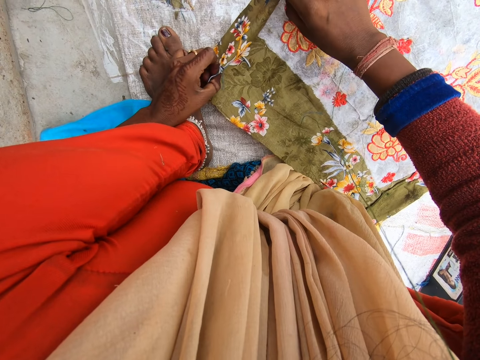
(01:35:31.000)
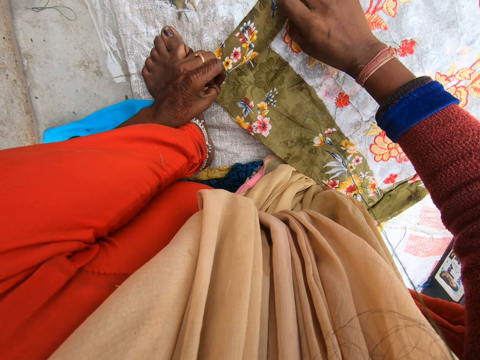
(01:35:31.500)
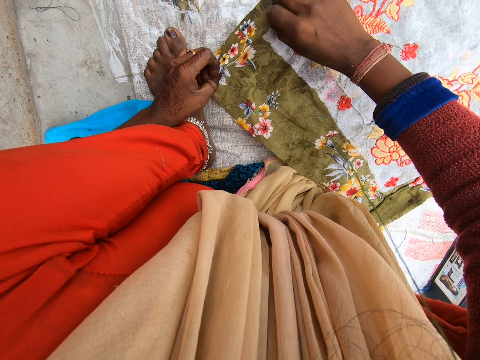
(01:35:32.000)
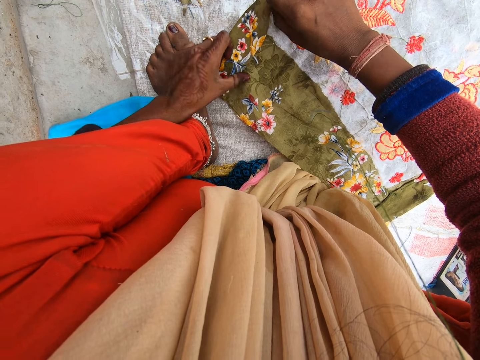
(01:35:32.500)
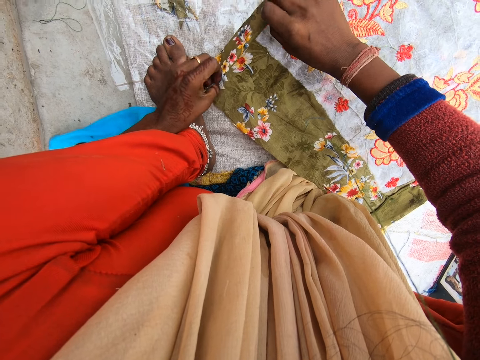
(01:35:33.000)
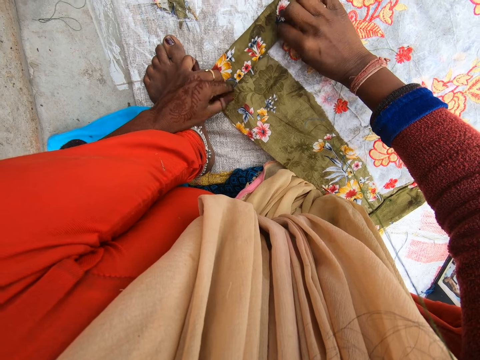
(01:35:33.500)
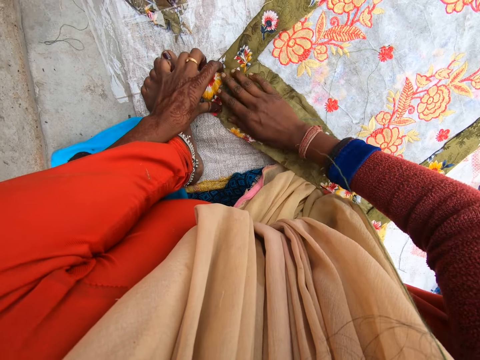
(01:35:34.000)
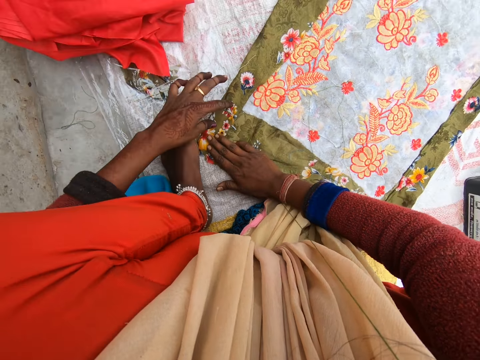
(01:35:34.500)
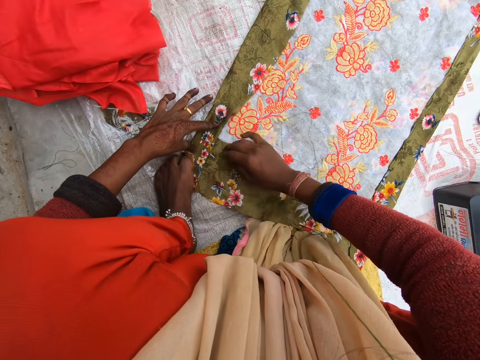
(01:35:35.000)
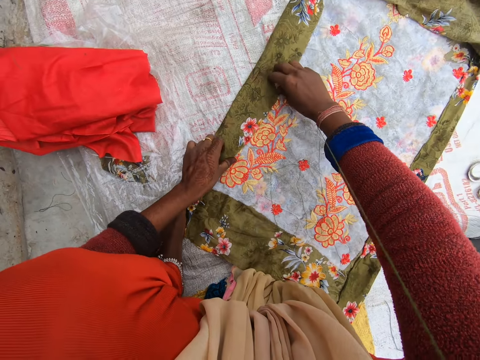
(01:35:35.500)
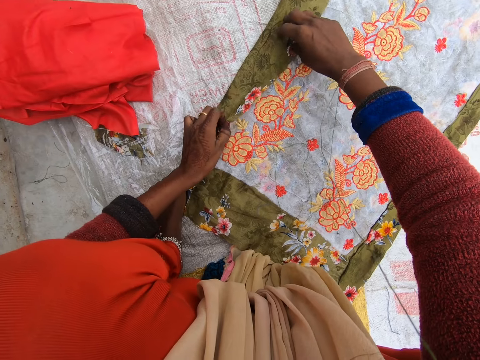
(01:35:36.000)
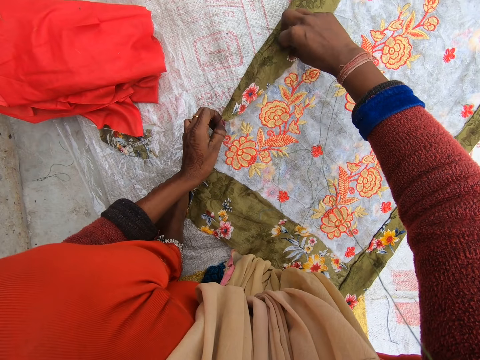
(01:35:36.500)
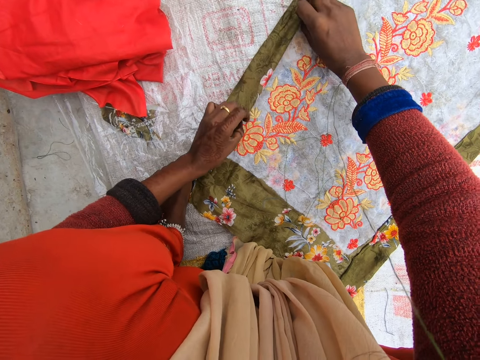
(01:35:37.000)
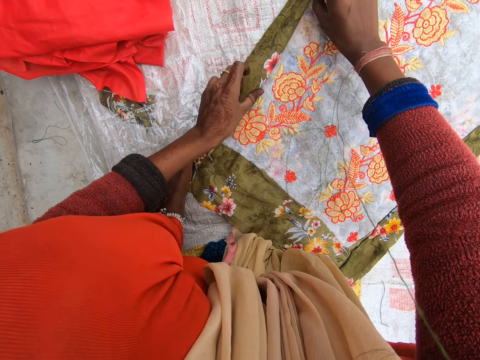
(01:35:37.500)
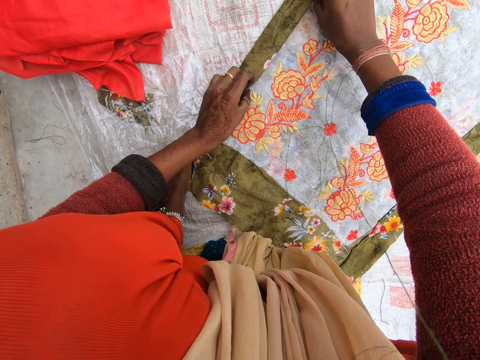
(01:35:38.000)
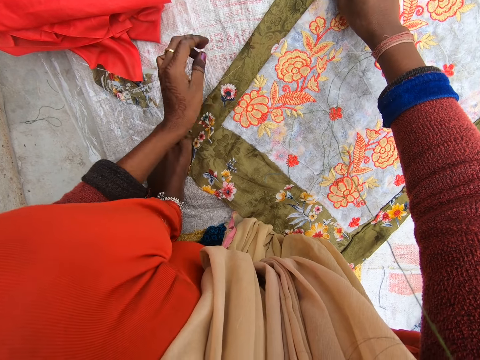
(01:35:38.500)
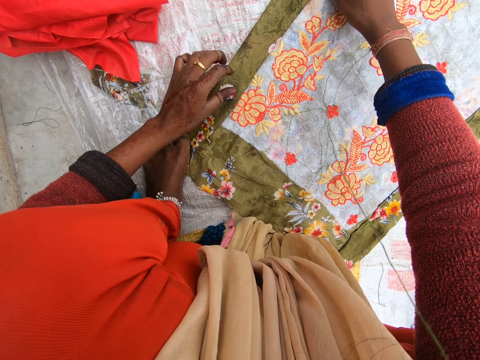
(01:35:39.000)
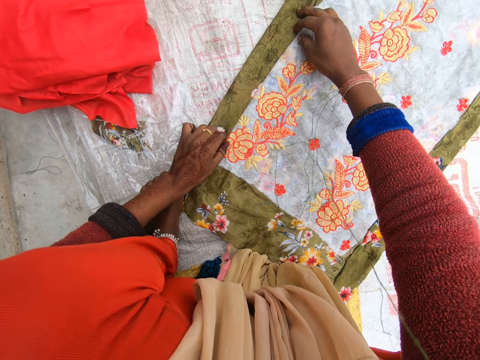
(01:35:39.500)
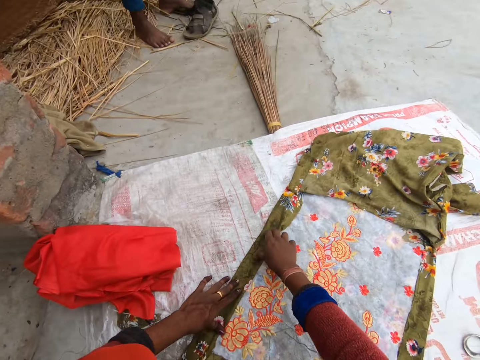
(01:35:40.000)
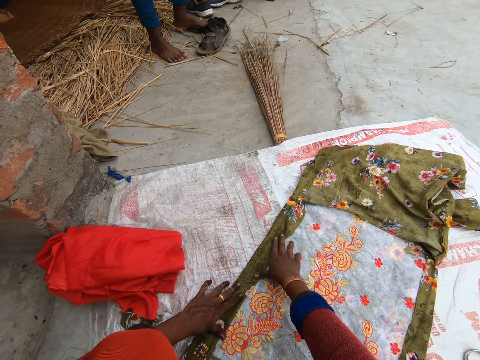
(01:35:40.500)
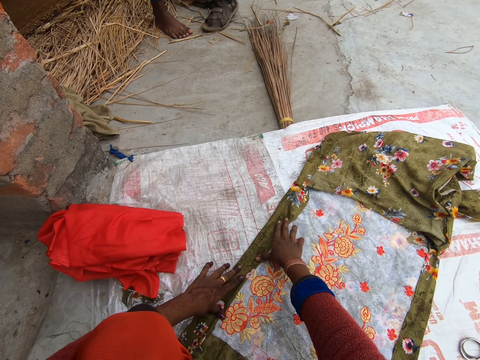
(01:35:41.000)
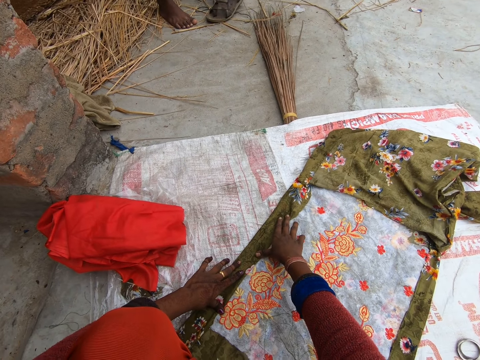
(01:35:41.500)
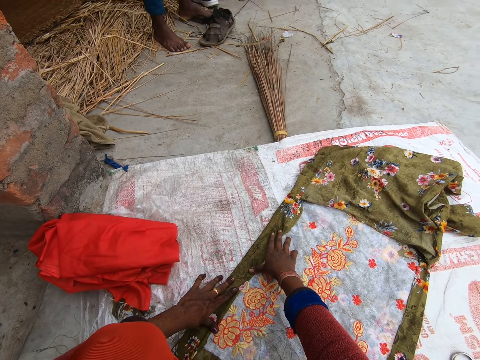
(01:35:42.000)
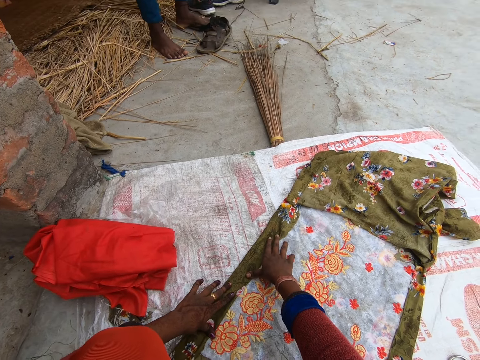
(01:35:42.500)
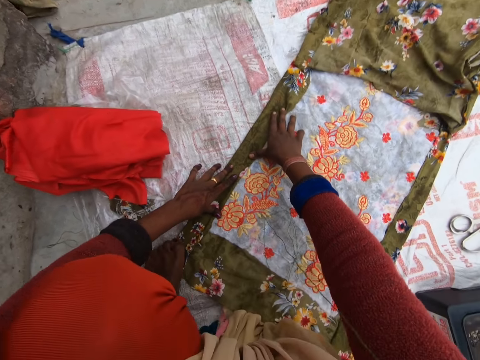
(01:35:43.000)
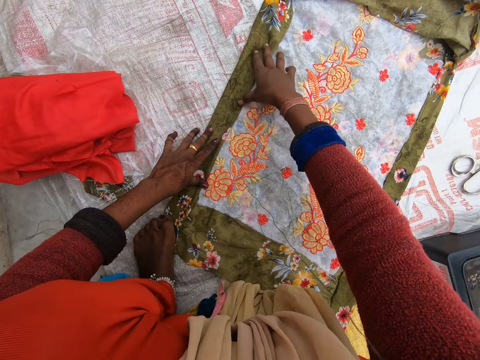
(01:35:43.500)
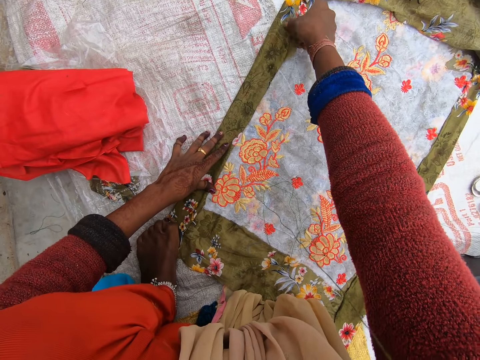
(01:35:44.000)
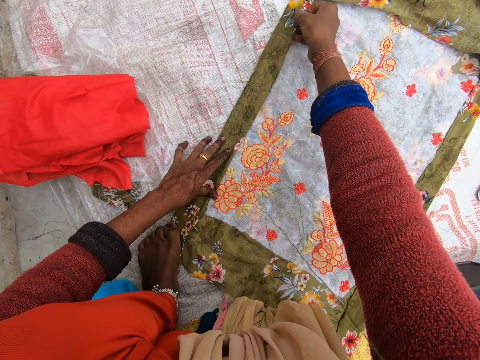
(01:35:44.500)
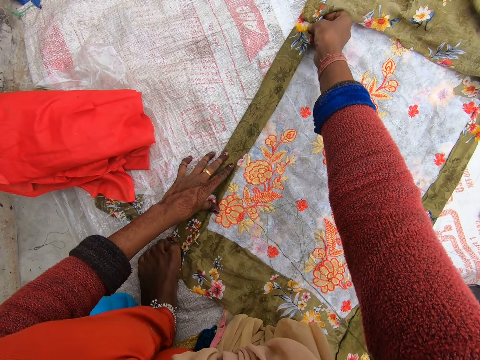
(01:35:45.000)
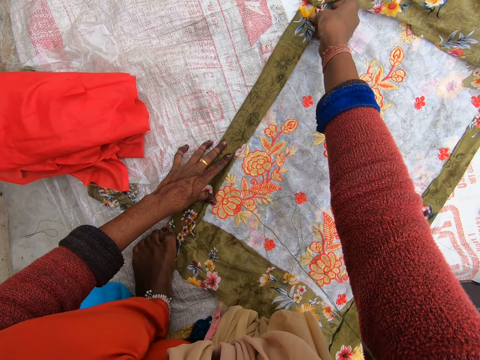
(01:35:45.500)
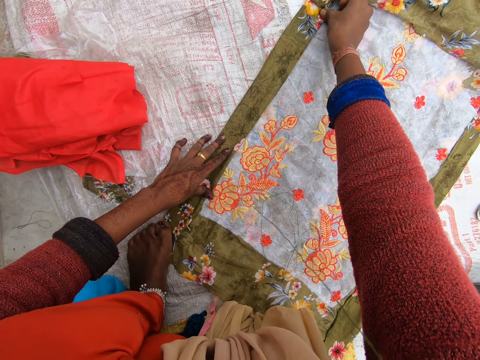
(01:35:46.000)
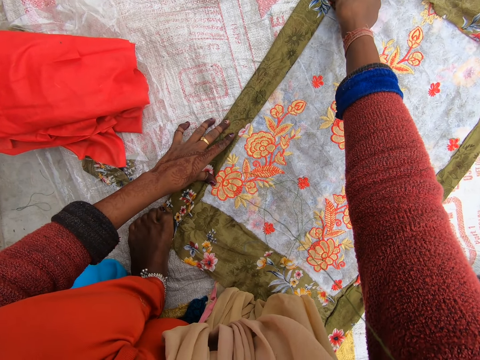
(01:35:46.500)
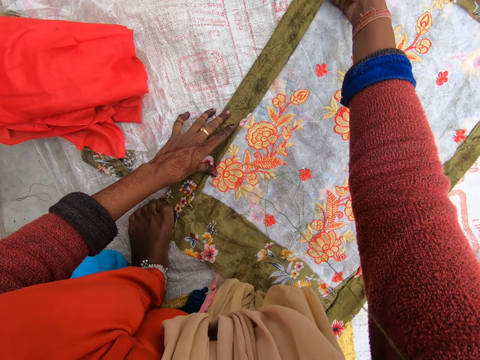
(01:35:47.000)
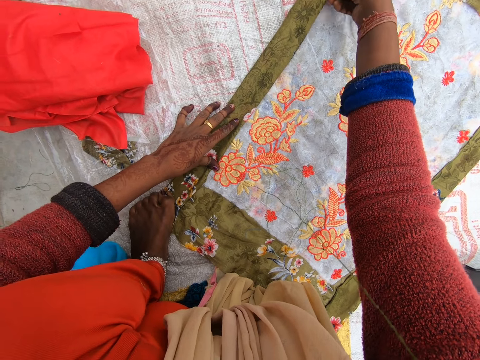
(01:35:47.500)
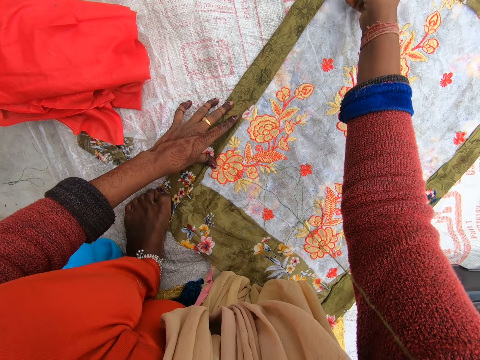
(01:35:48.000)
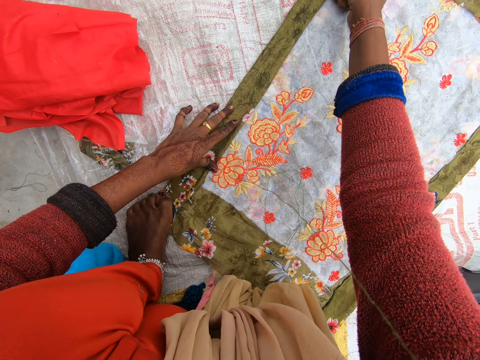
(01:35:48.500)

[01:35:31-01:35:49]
The camera wearer looks around. They fold the piece of cloth.

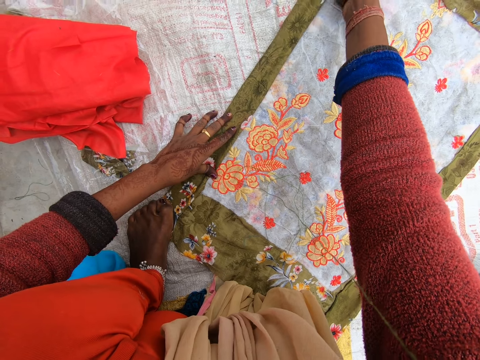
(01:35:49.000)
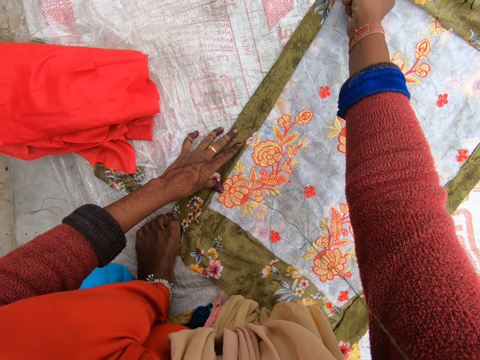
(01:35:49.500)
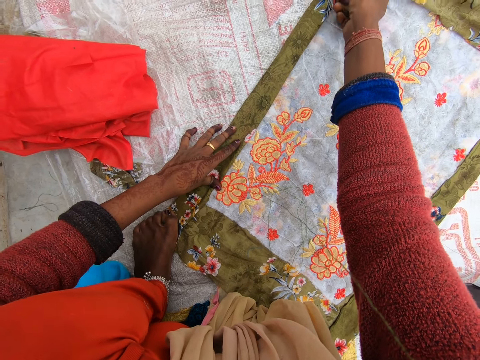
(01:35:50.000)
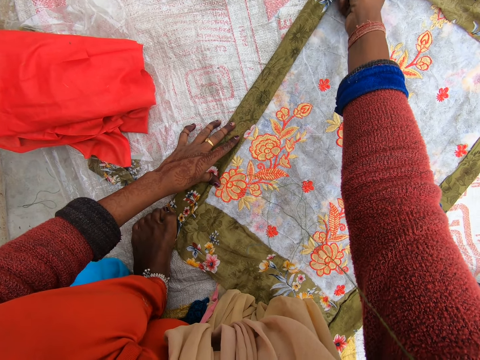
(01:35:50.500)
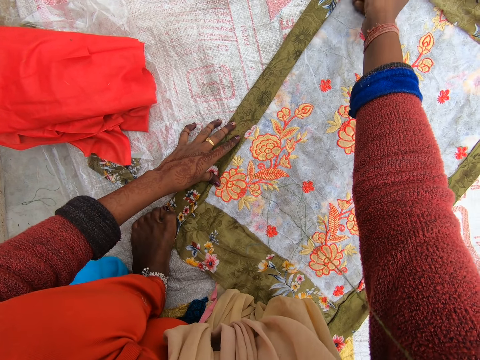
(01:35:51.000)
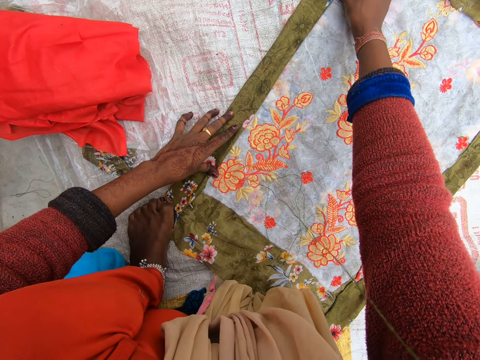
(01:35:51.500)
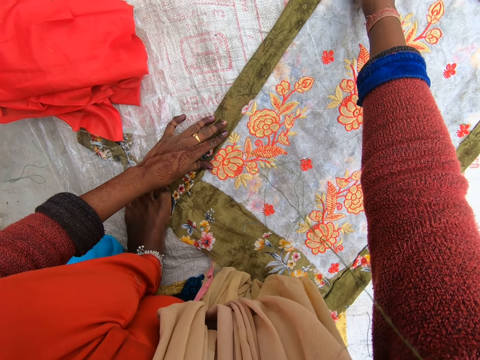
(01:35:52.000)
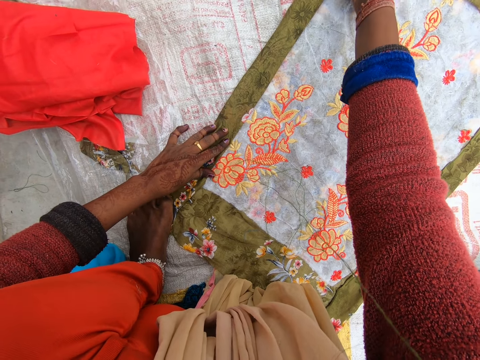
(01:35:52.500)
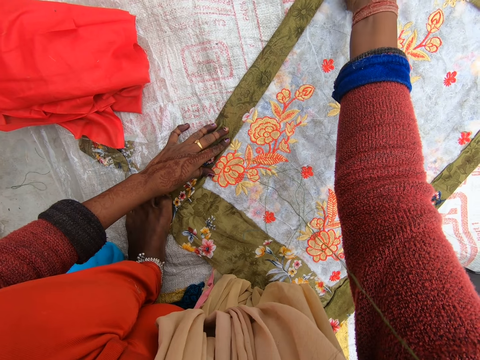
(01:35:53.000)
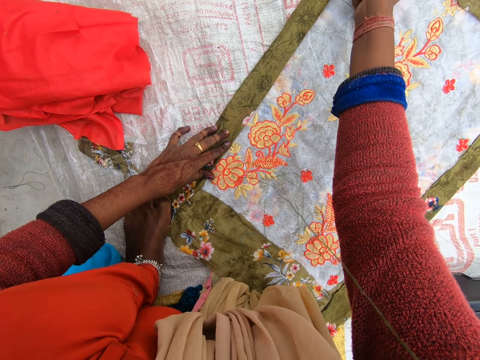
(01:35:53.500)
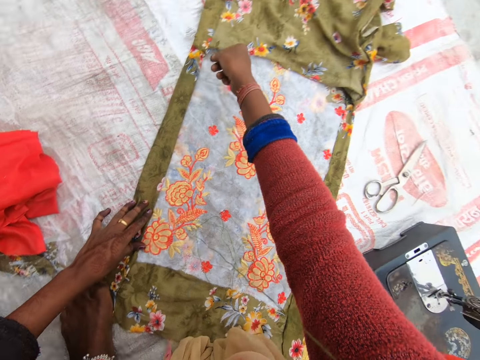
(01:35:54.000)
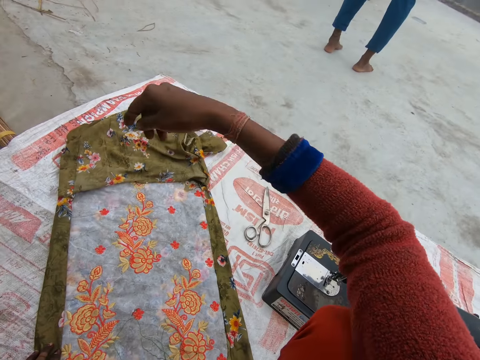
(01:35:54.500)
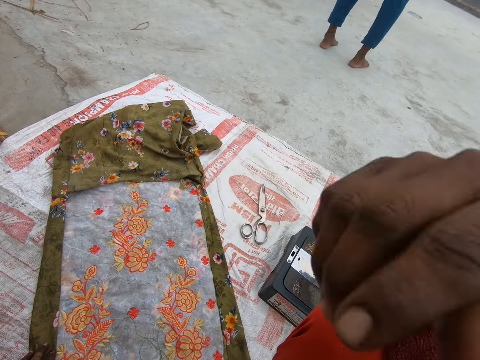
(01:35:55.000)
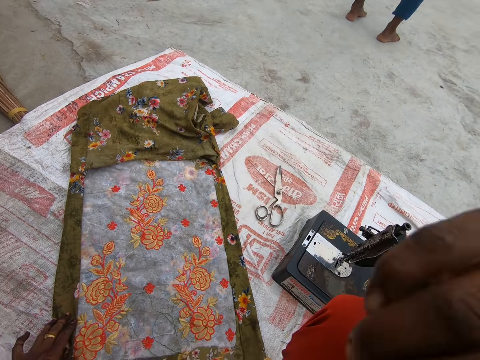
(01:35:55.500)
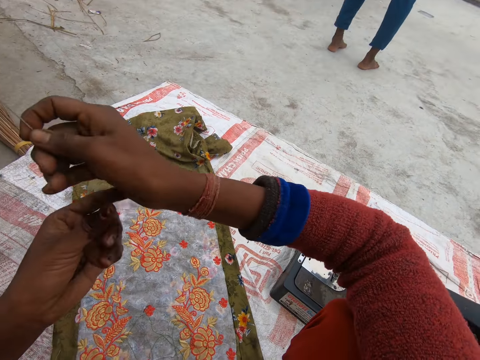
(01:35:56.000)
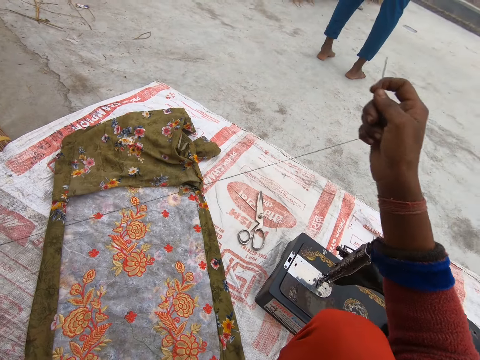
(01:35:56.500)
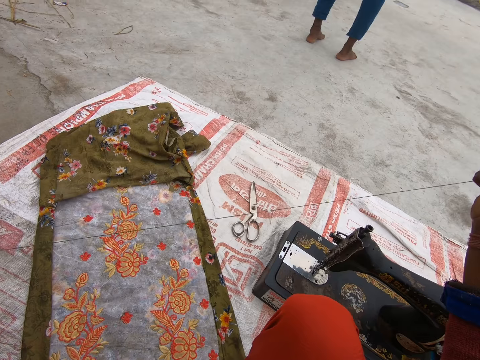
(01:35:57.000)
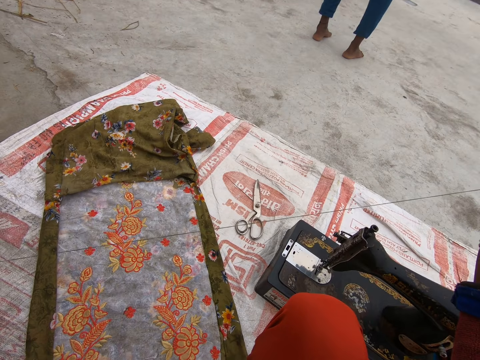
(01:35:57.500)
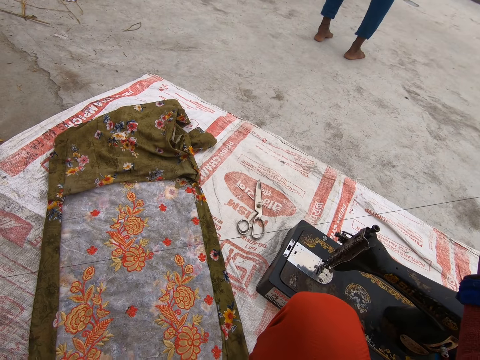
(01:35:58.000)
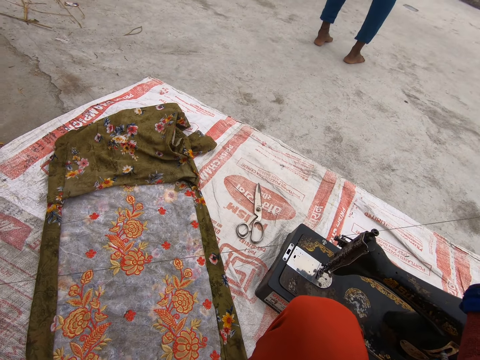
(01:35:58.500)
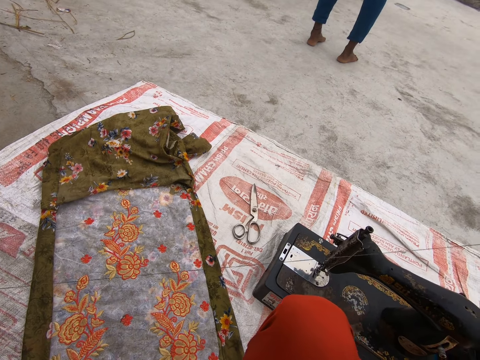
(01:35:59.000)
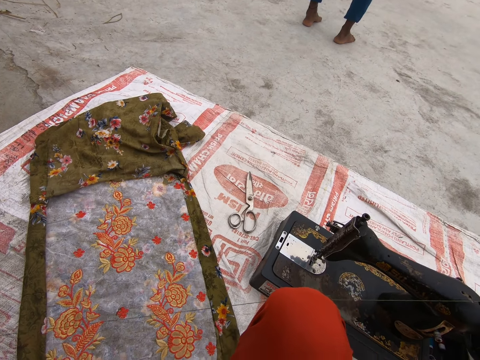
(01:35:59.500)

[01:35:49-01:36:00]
The camera wearer stretches the thread with her hands.
